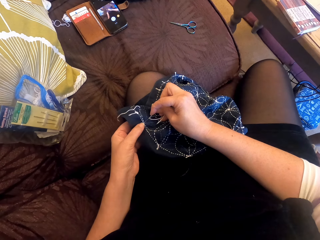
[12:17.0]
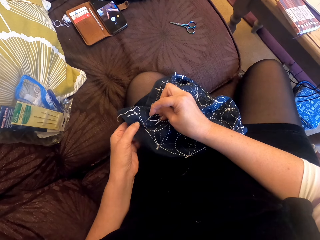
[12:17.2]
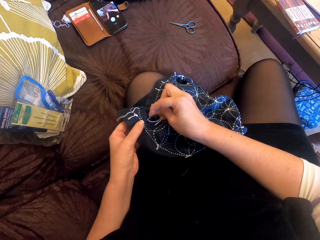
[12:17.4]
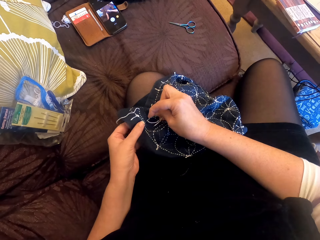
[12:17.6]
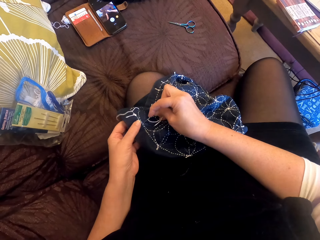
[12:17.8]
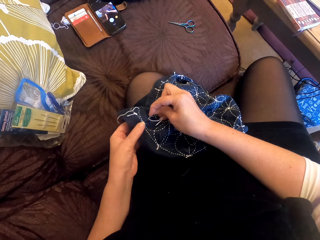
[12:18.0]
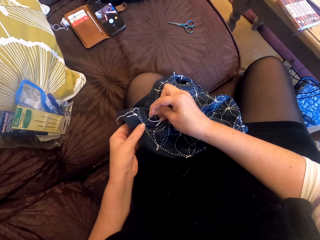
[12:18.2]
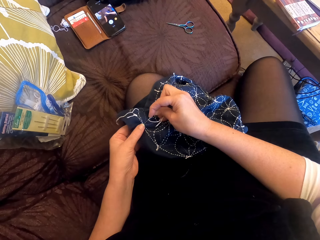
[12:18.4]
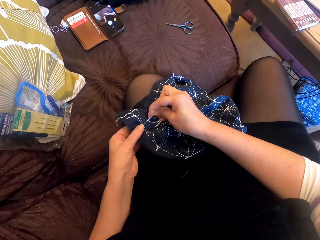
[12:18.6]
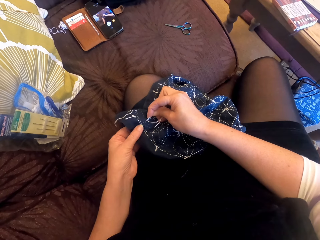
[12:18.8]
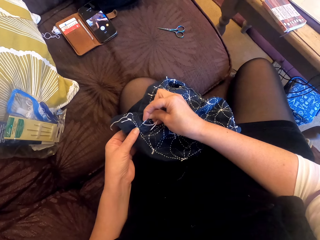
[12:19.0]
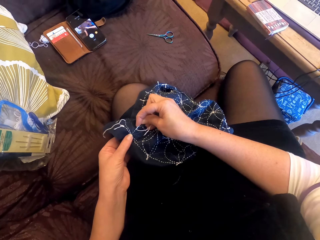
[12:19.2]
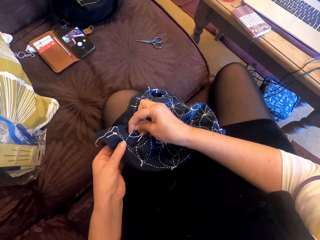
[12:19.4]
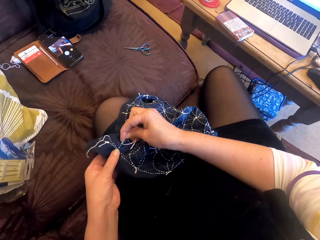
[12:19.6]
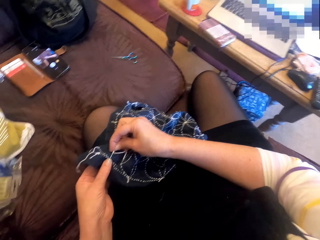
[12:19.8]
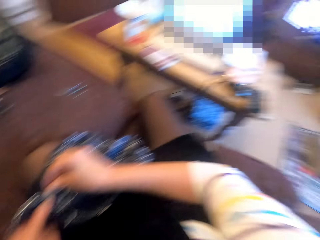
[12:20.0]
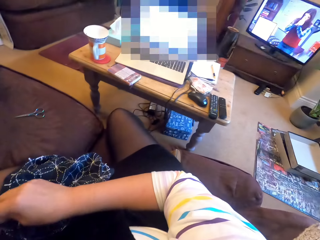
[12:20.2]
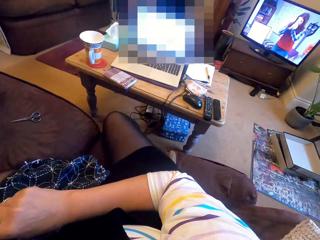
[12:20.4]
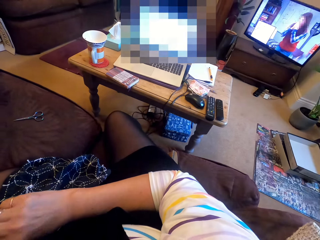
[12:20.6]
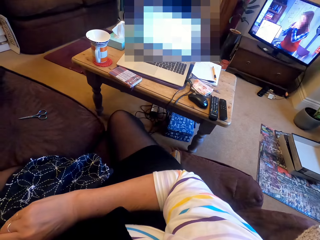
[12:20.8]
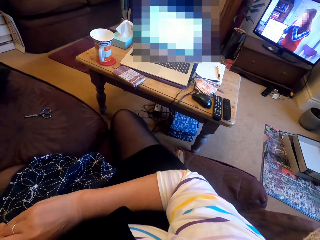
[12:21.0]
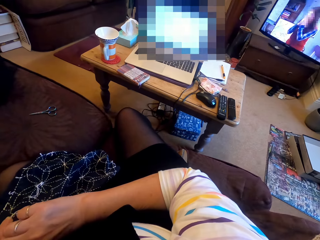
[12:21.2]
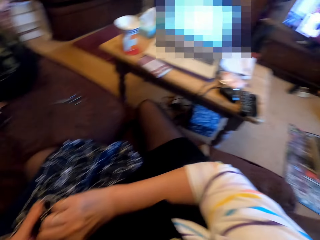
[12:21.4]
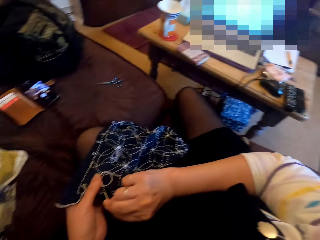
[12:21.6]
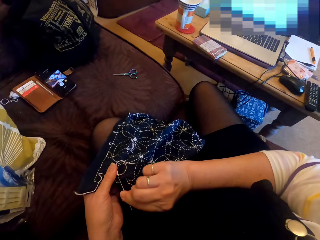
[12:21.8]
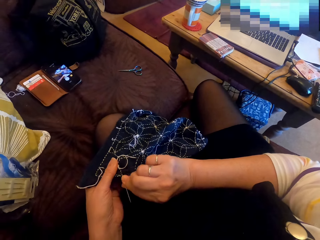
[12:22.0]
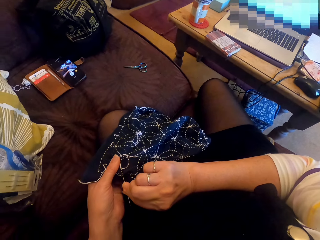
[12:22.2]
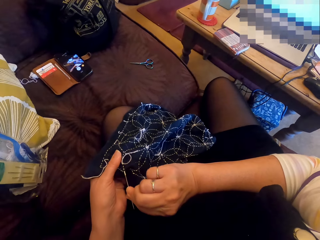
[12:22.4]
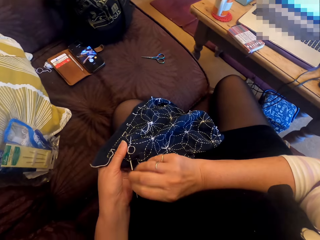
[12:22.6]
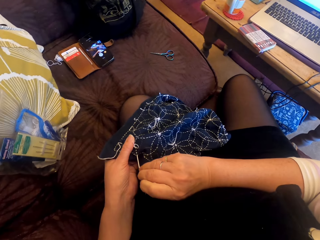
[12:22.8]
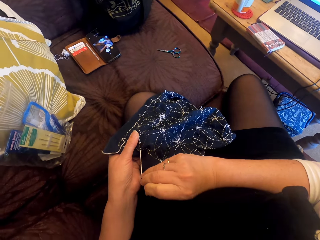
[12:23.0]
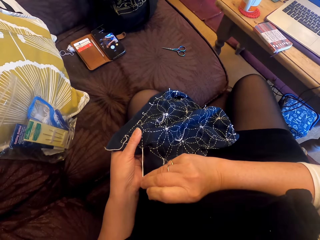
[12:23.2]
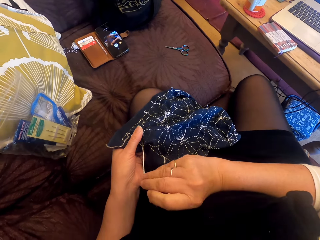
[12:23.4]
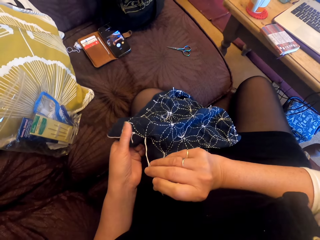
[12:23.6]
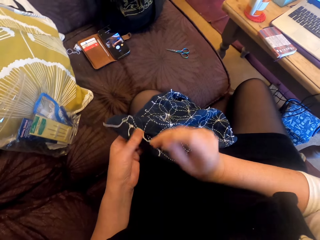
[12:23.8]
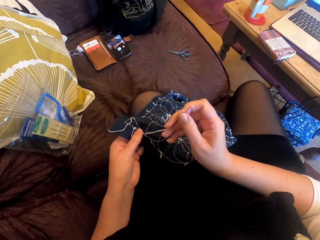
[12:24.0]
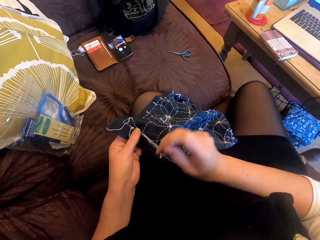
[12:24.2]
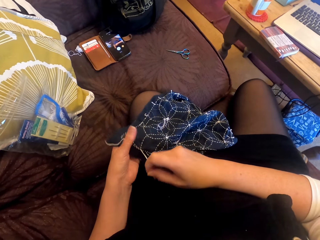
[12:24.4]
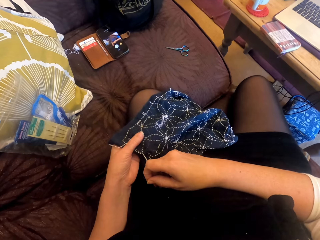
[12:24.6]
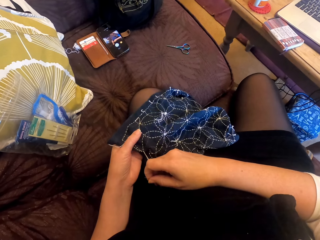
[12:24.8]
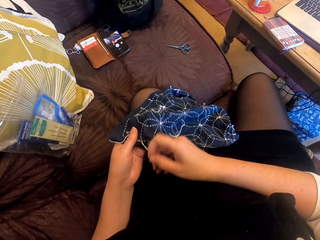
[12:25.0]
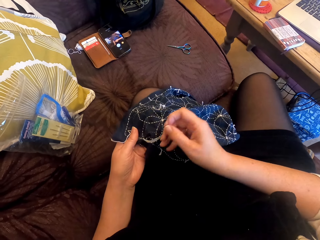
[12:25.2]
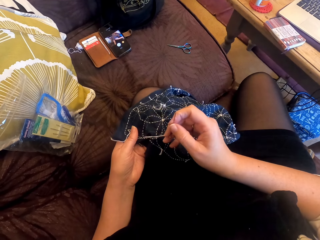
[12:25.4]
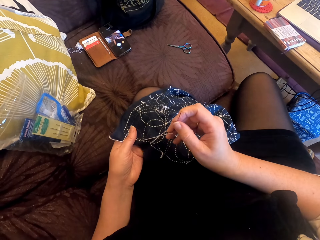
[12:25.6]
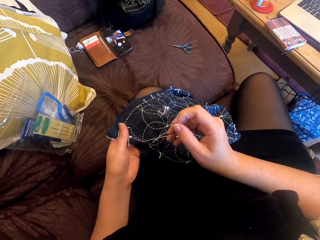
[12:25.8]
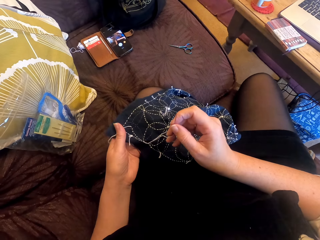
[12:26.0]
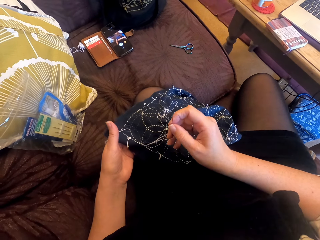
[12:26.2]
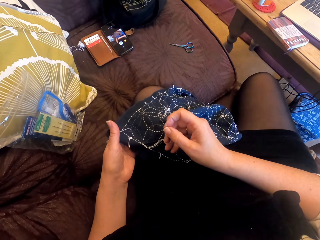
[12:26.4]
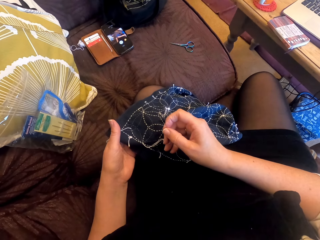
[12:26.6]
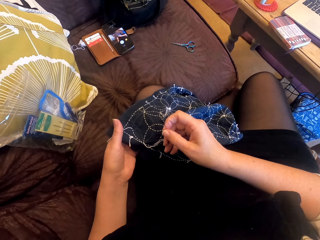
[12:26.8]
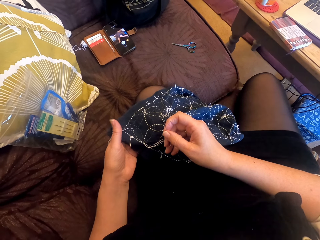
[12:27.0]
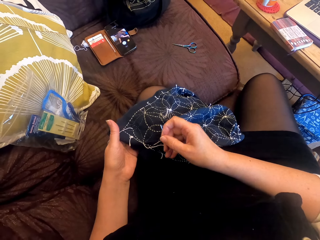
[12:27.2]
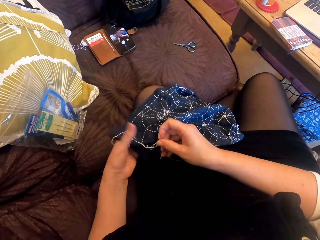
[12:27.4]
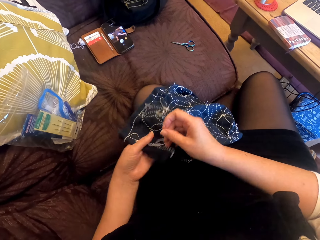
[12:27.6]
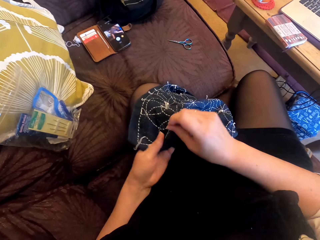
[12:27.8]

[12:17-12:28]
The camera wearer looks at the TV. They sew the fabric.

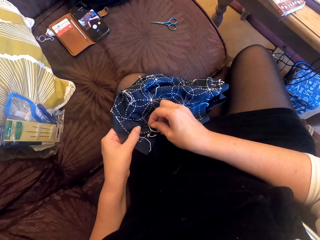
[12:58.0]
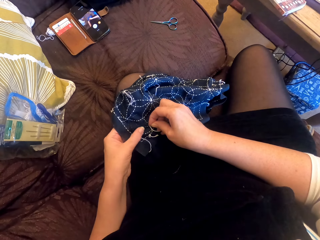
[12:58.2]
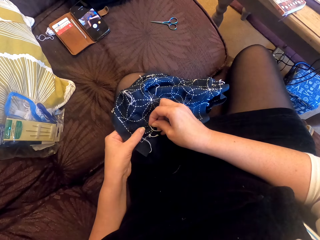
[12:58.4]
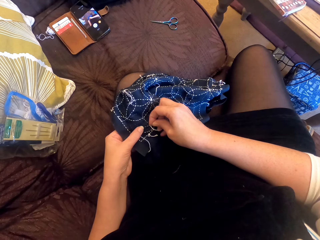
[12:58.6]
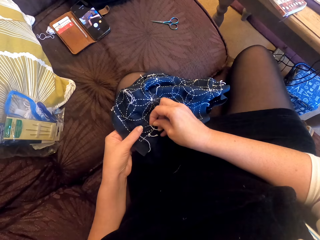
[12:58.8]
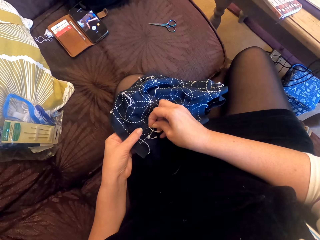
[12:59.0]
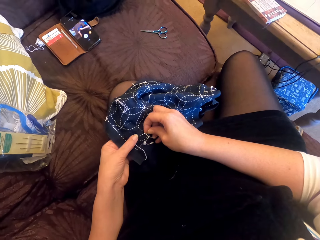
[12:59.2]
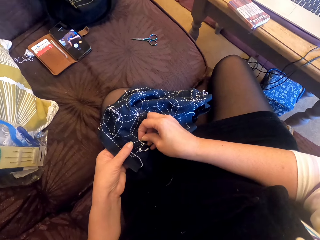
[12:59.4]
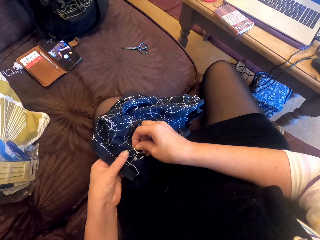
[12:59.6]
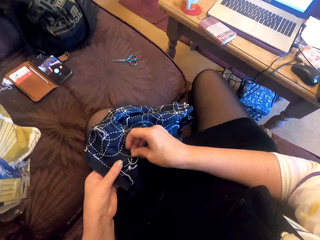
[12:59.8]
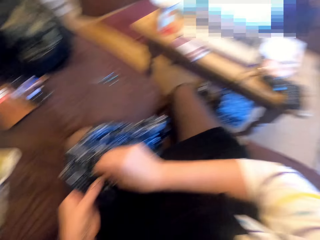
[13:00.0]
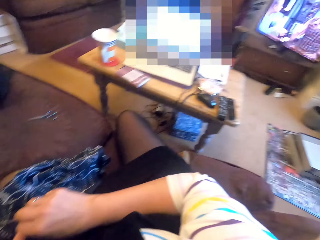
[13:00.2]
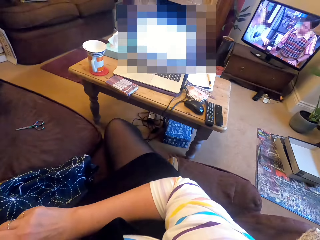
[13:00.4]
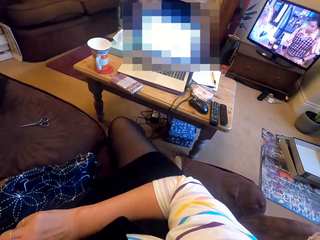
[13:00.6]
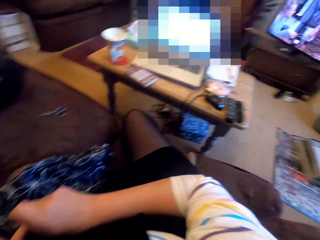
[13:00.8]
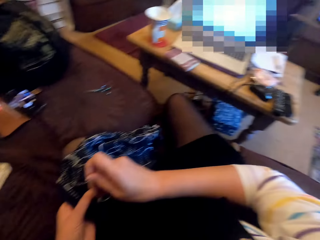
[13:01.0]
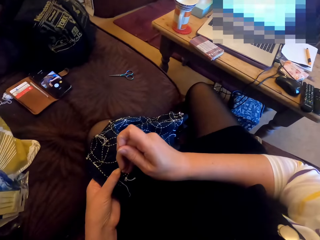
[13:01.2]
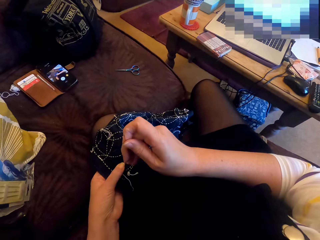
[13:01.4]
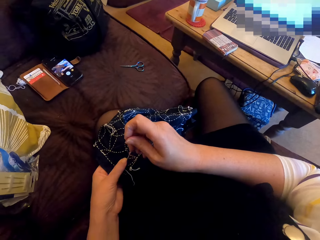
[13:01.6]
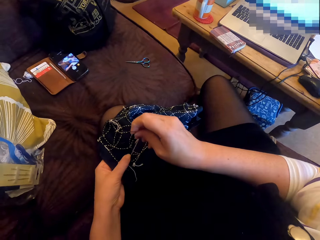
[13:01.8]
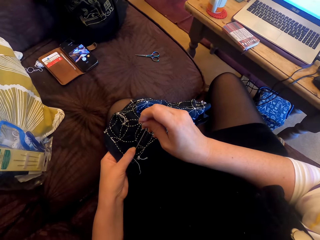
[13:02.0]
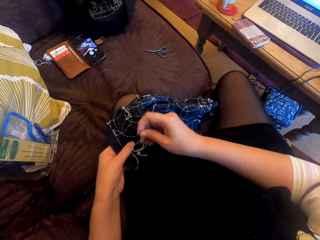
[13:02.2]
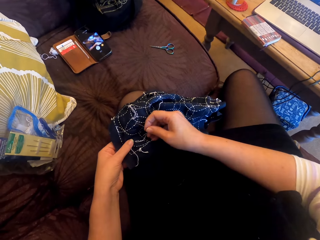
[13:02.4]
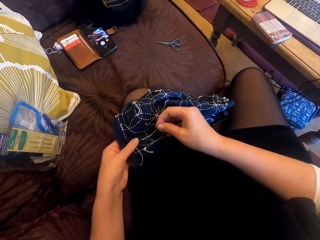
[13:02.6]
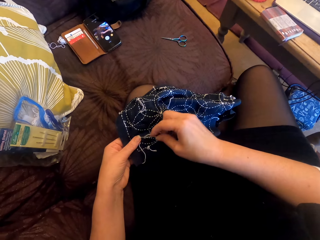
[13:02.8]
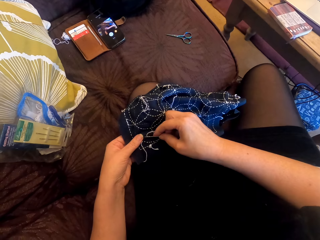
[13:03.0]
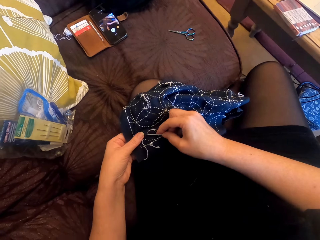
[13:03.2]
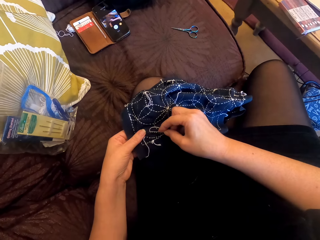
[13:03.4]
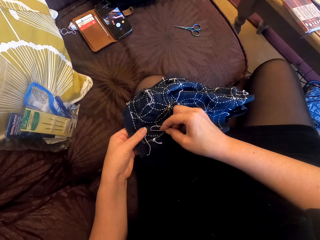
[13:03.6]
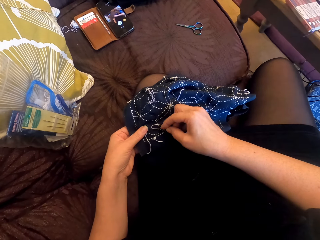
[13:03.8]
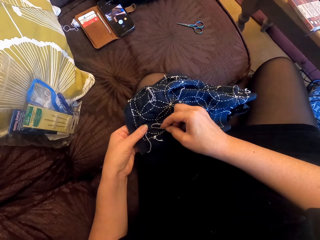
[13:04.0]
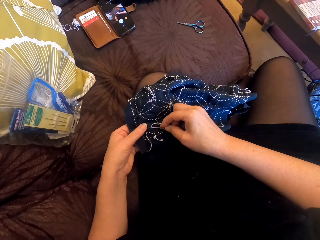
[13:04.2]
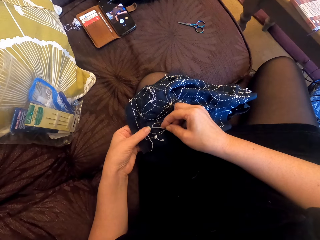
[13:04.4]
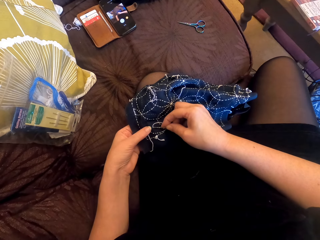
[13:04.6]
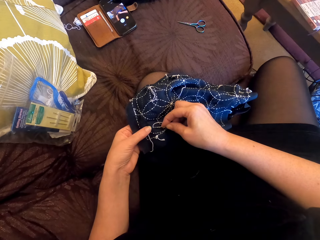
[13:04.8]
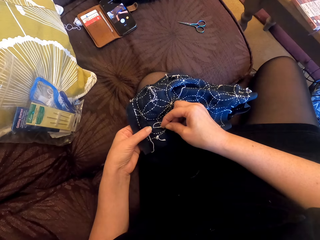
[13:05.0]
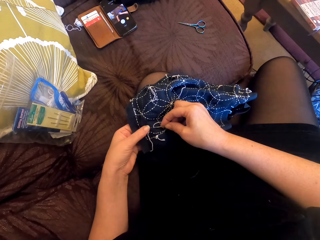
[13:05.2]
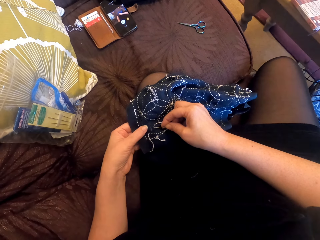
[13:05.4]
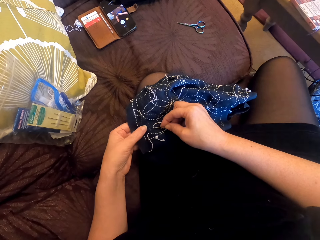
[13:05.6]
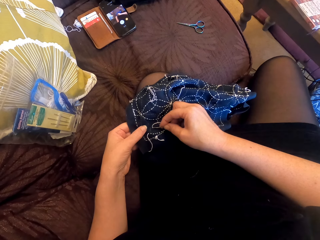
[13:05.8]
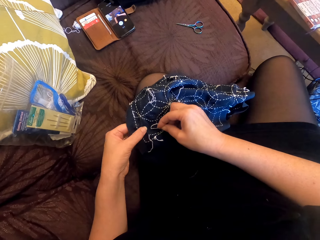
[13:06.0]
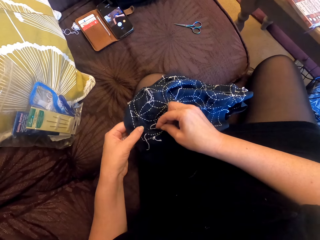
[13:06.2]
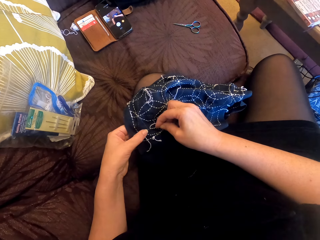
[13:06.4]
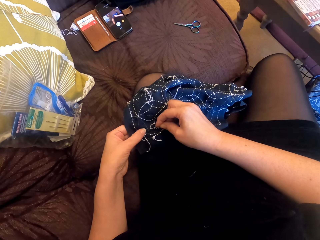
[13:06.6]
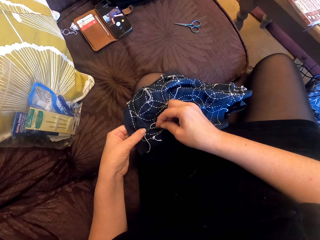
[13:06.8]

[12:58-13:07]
The camera wearer looks at the TV. They sew the fabric.

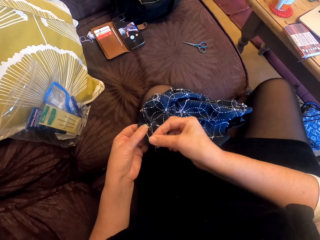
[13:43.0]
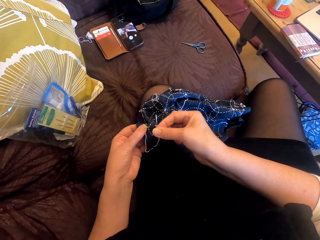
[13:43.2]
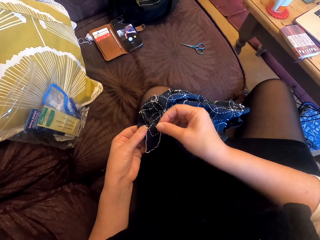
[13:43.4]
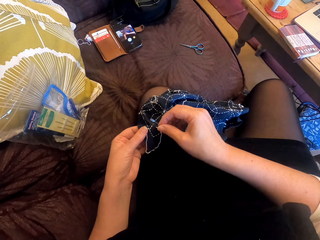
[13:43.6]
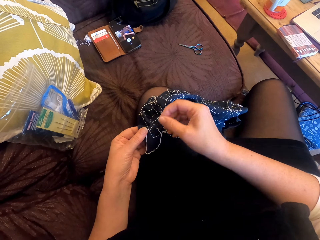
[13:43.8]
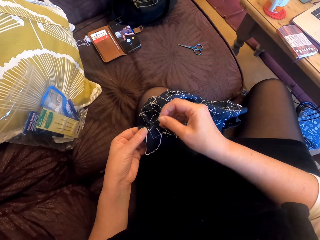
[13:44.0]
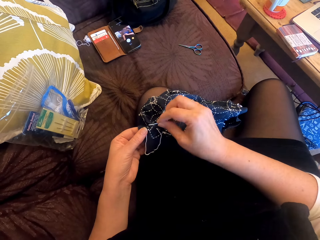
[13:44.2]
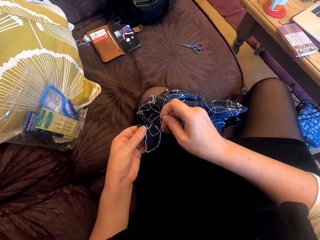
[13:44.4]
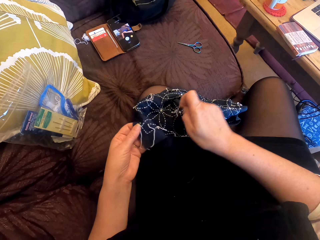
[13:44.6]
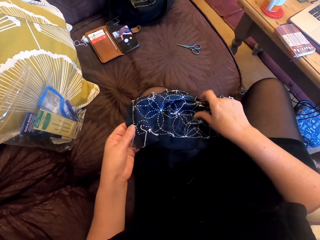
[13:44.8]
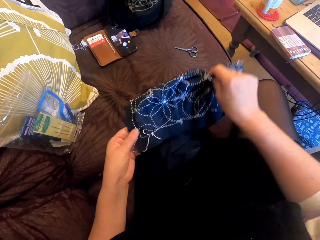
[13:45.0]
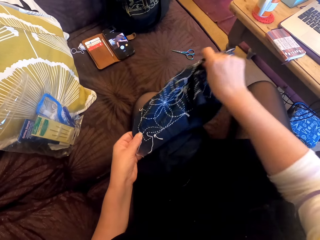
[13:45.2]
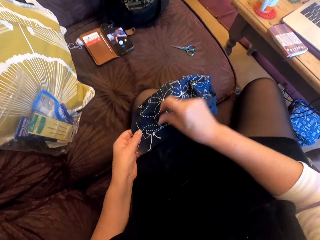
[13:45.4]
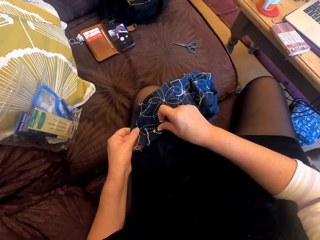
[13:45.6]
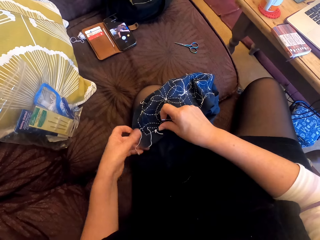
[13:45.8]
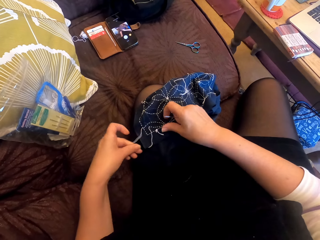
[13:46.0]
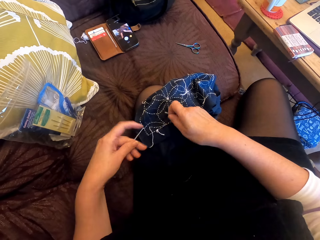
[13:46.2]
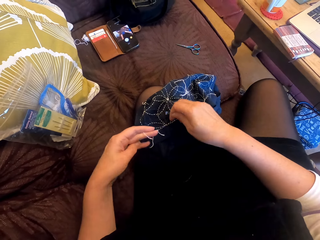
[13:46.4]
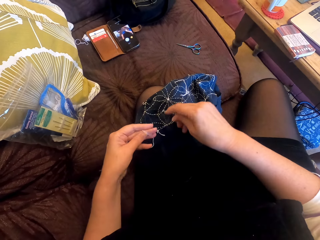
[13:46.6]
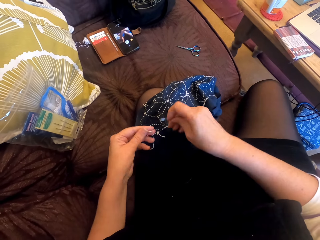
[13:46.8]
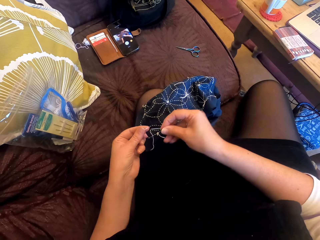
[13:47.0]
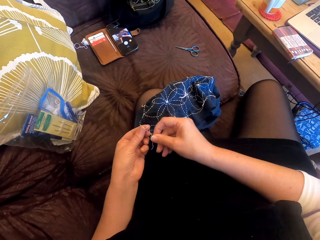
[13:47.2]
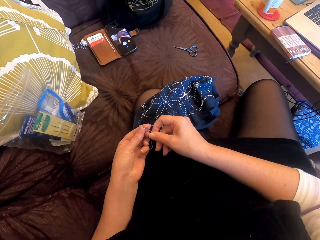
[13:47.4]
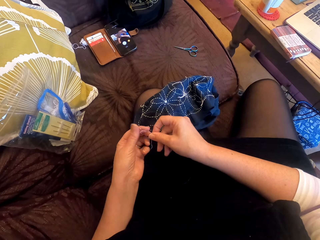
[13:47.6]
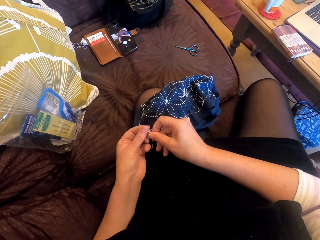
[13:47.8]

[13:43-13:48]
The camera wearer adjusts the fabric. They thread the needle with the thread.
